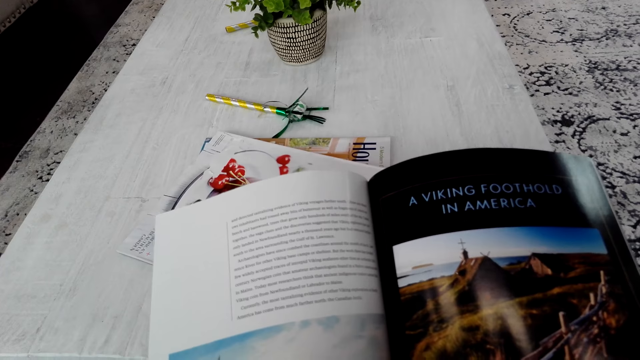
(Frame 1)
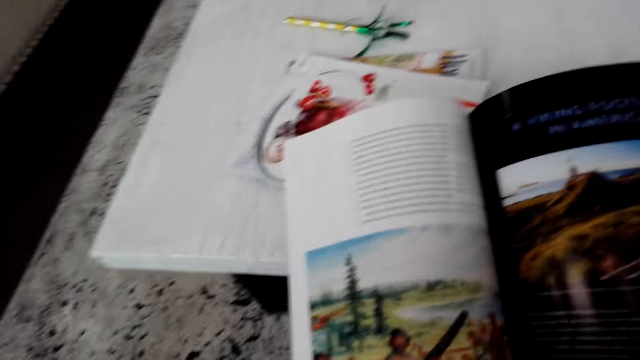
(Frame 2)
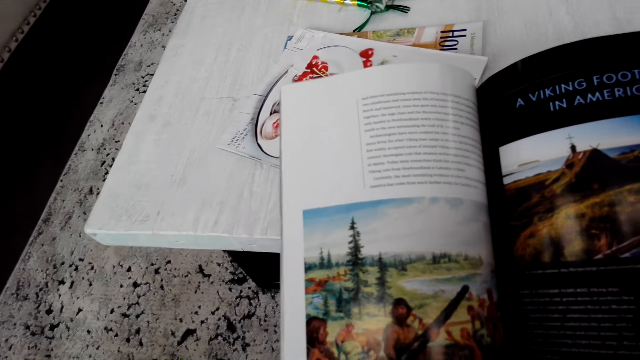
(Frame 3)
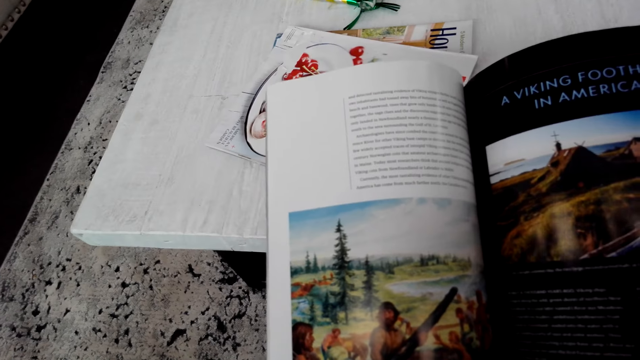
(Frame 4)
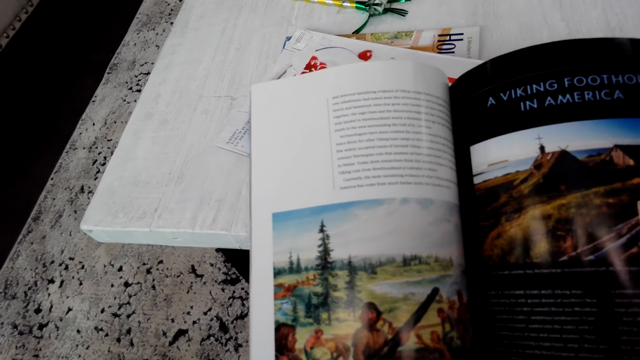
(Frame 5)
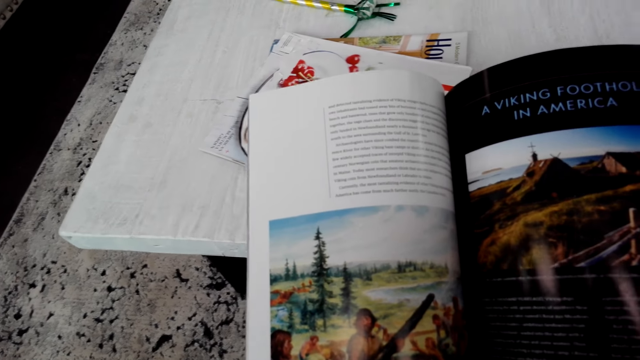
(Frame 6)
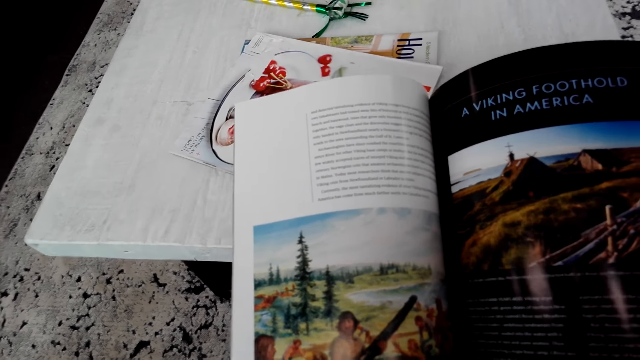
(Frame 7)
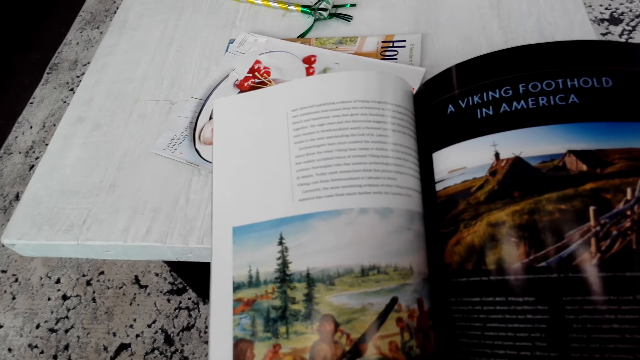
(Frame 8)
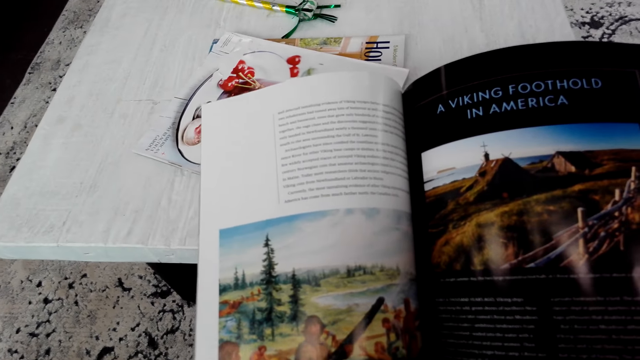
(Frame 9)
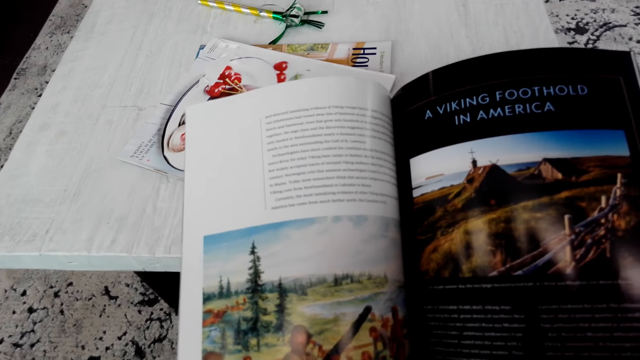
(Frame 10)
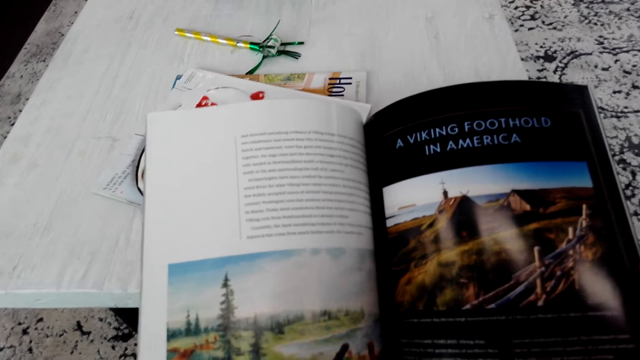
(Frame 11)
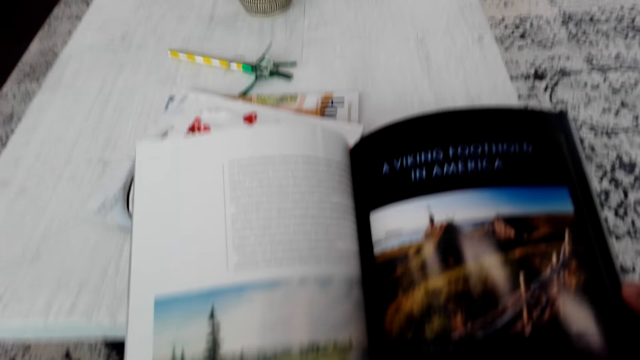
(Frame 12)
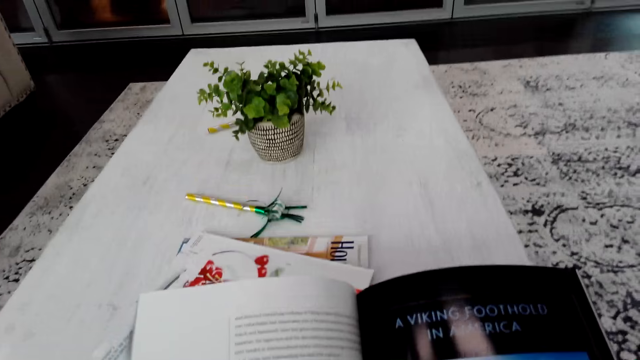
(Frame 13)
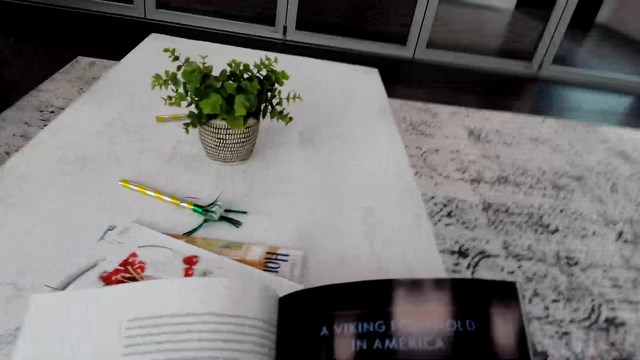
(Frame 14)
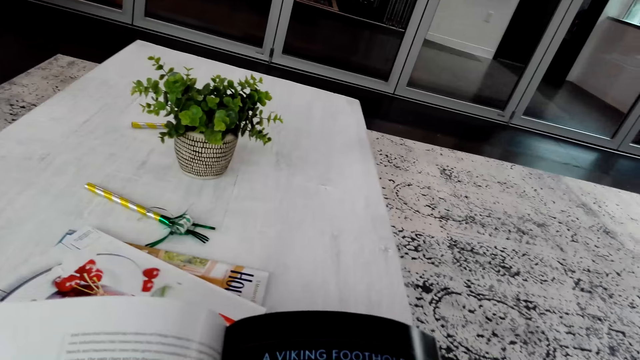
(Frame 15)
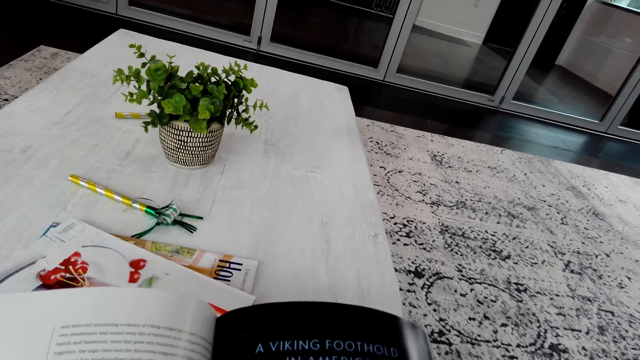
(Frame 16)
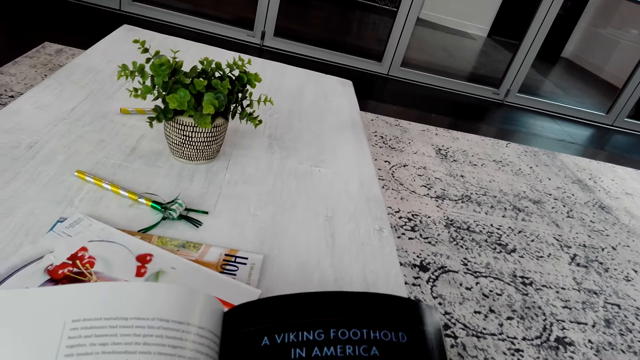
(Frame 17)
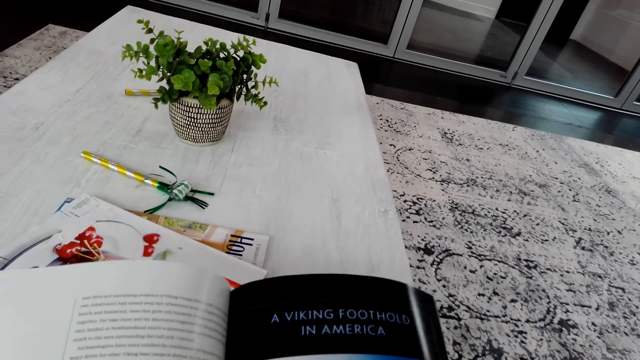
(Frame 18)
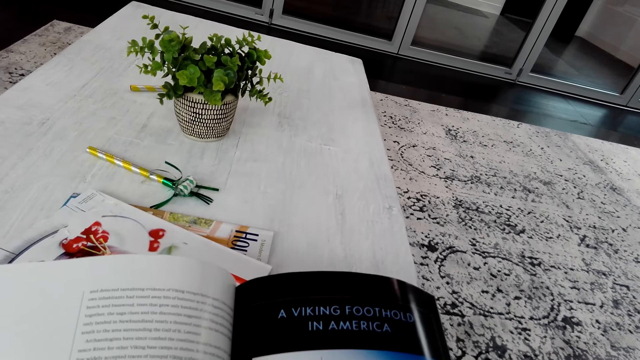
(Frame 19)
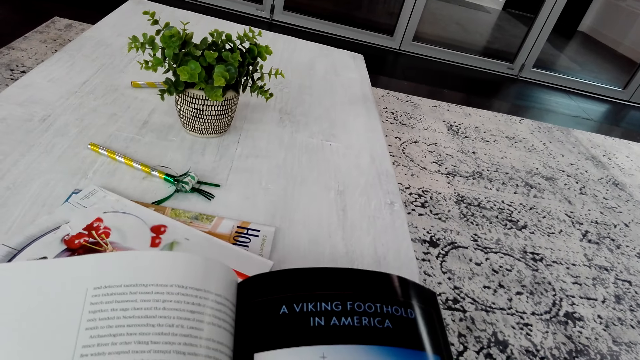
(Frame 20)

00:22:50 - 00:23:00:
The camera wearer opens the magazine bags.

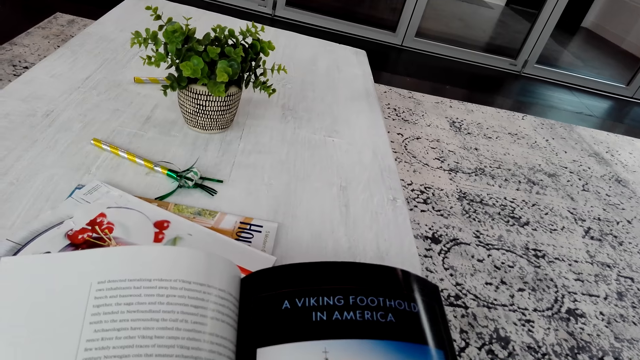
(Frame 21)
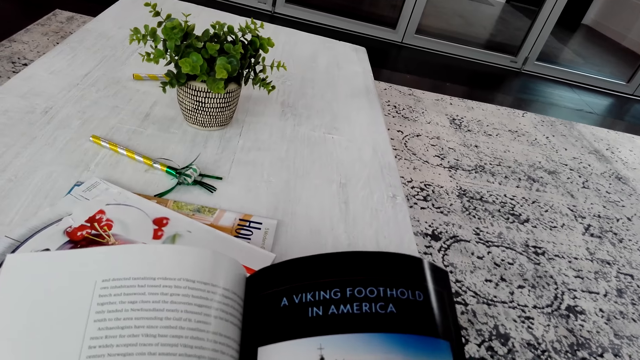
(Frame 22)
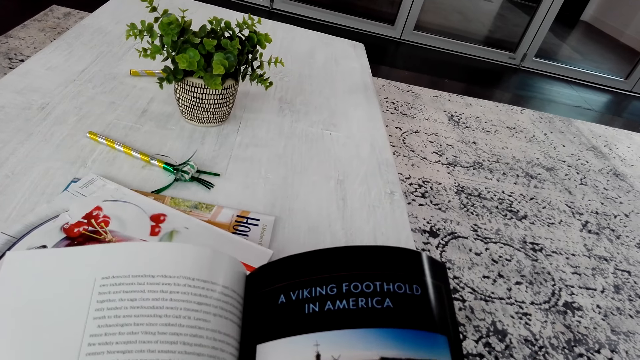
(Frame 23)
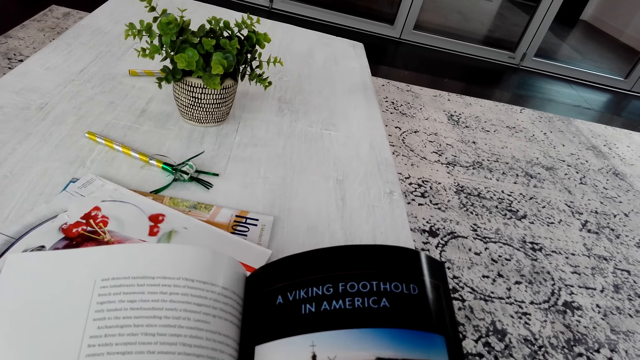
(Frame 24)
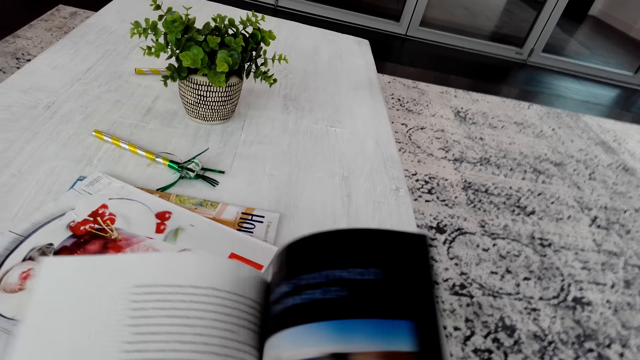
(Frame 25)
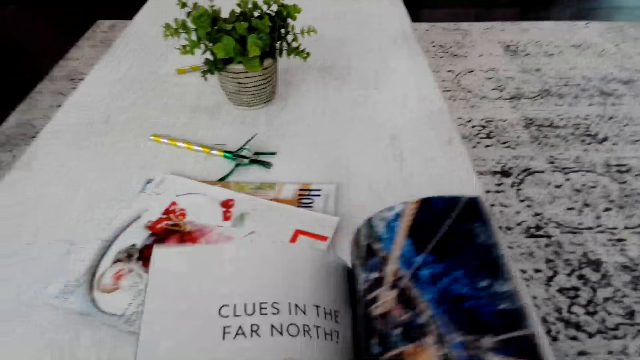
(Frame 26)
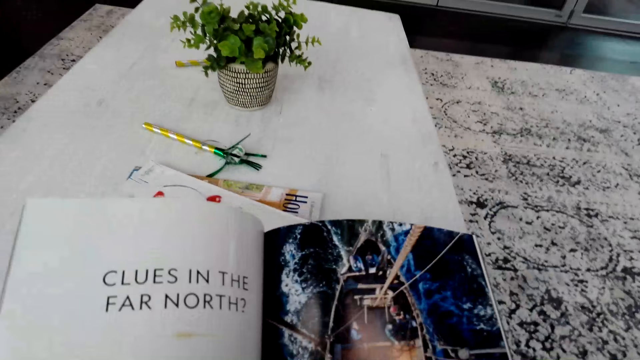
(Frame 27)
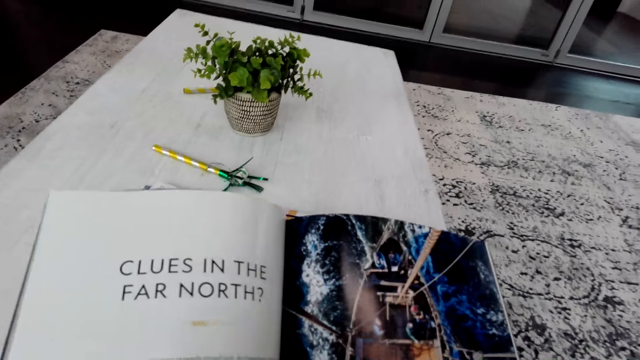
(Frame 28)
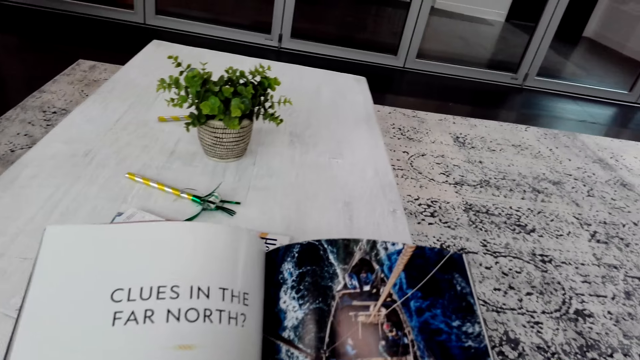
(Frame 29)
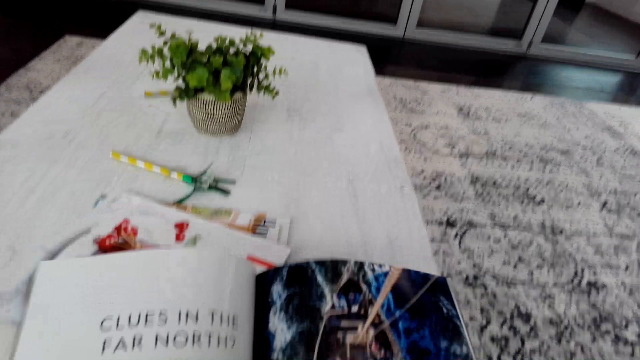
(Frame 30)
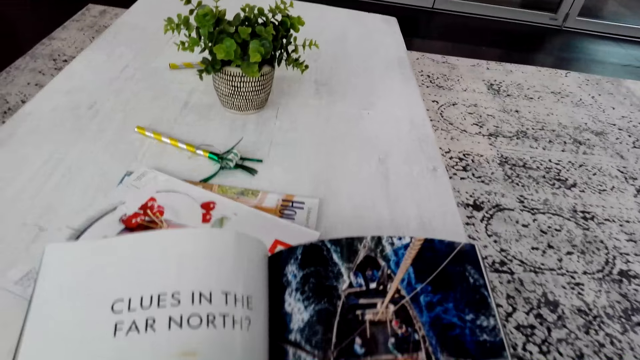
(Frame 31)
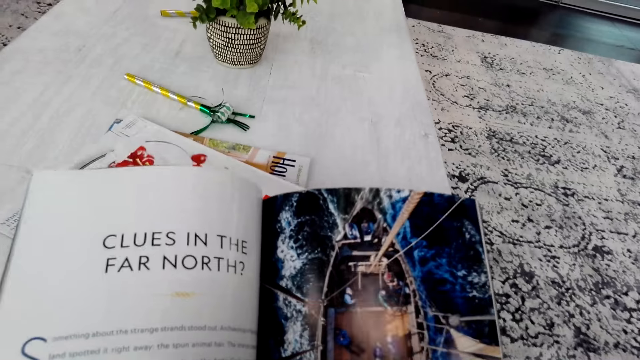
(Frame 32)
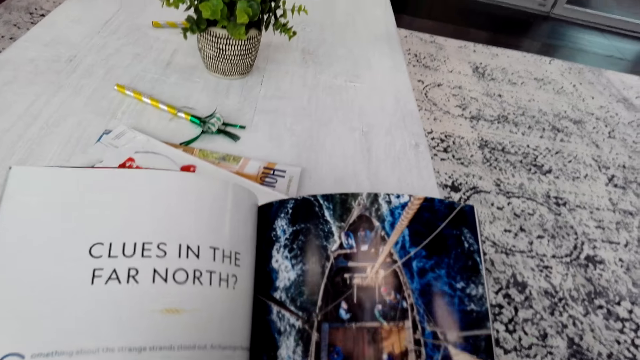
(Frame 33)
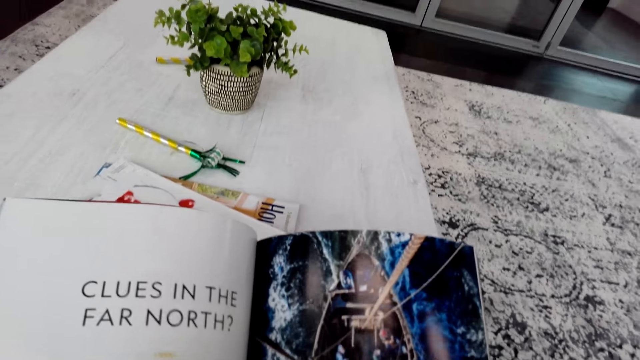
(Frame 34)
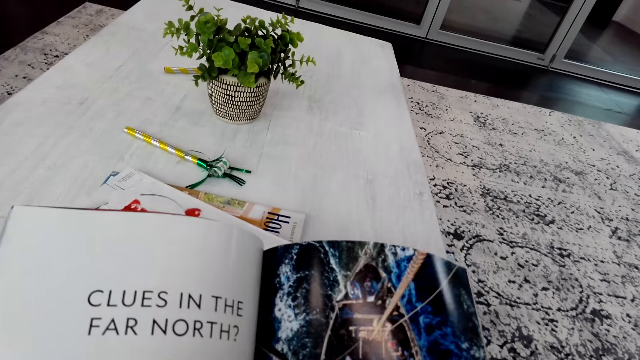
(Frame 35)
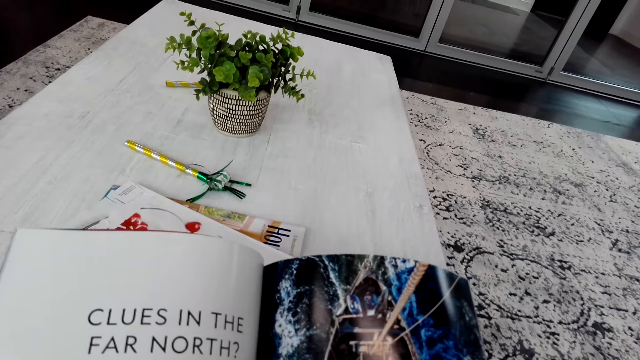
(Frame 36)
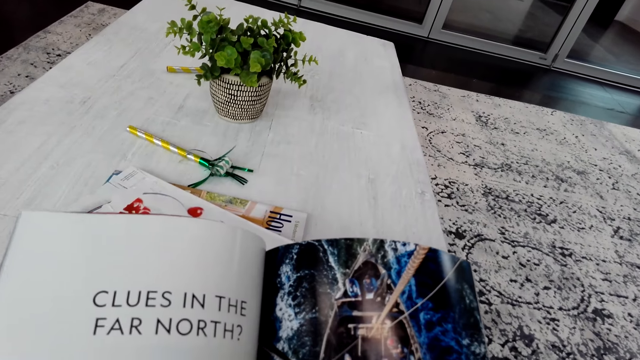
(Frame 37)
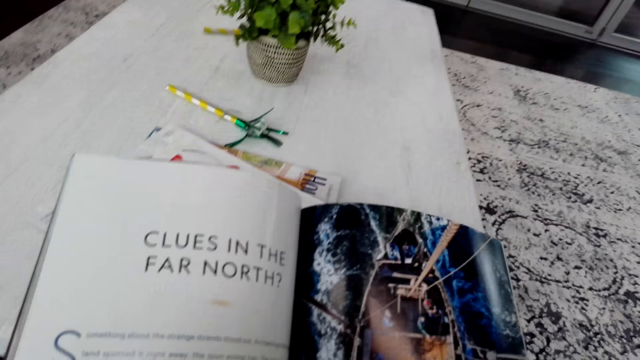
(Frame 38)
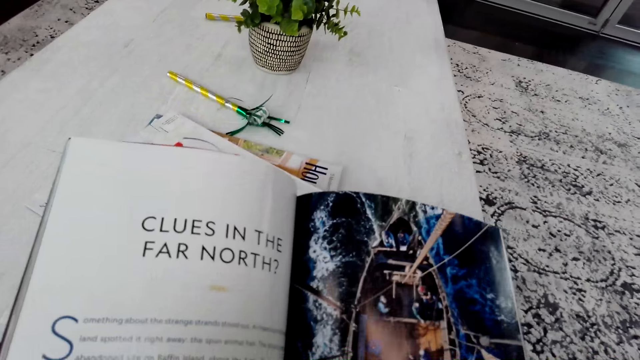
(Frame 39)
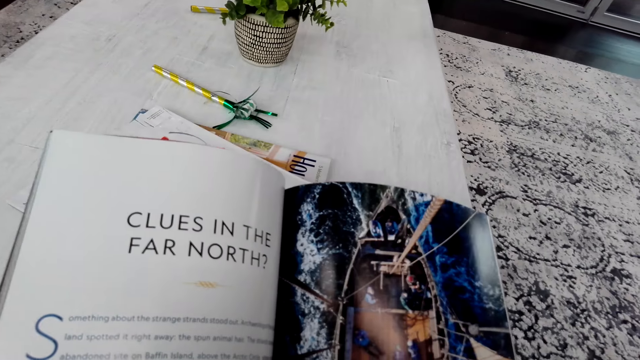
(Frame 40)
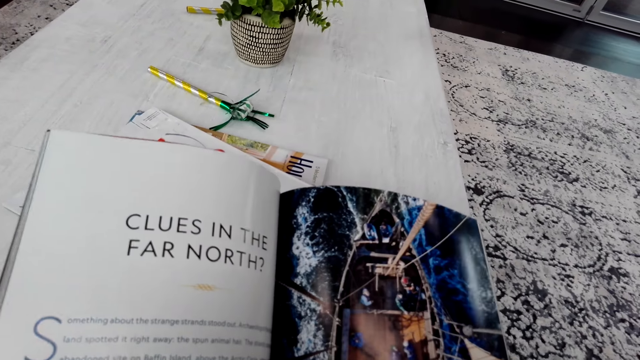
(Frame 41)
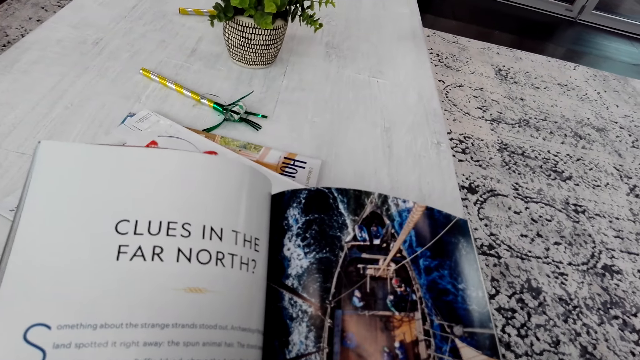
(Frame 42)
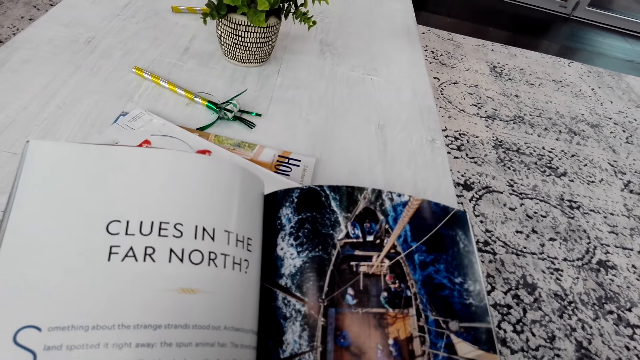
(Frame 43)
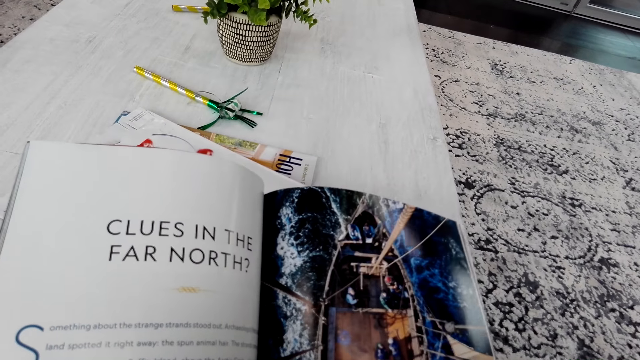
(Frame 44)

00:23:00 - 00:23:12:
The camera wearer turns a page in the book.
